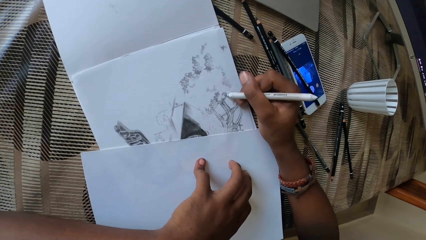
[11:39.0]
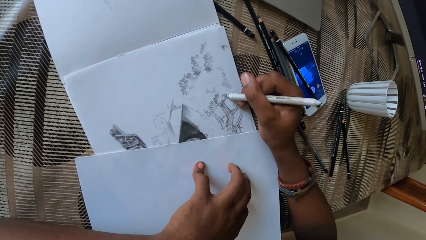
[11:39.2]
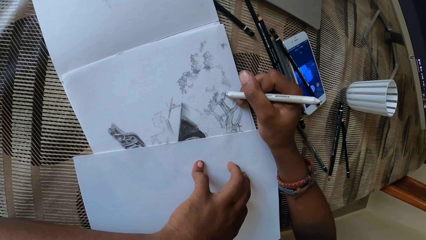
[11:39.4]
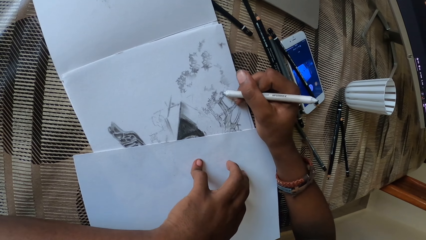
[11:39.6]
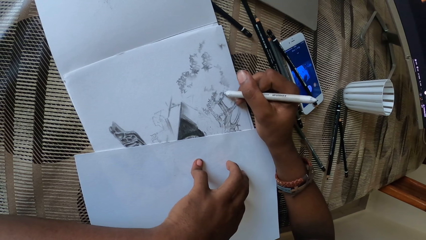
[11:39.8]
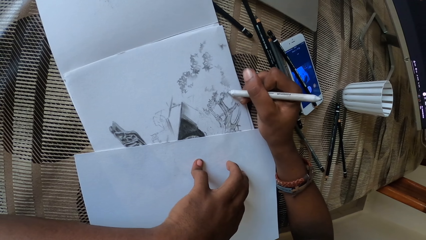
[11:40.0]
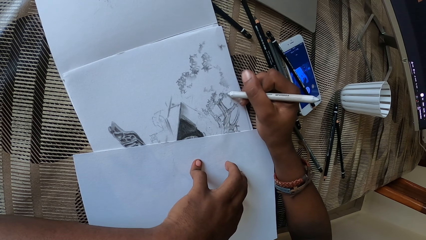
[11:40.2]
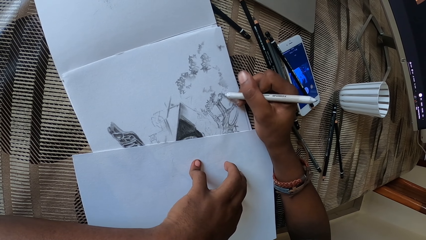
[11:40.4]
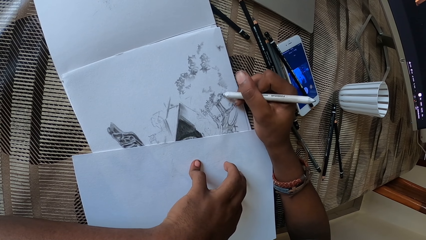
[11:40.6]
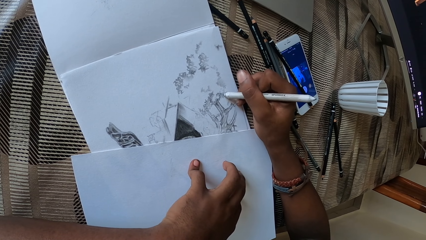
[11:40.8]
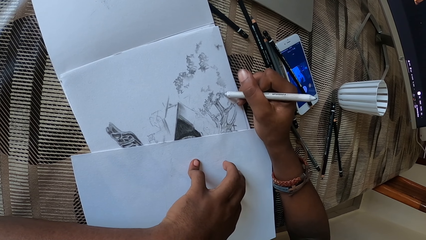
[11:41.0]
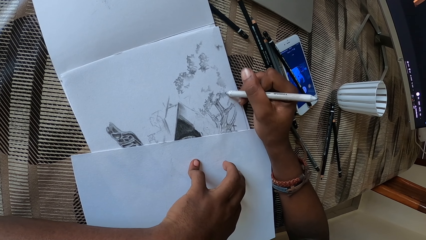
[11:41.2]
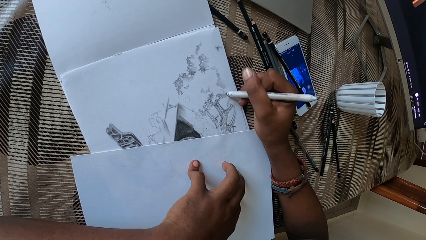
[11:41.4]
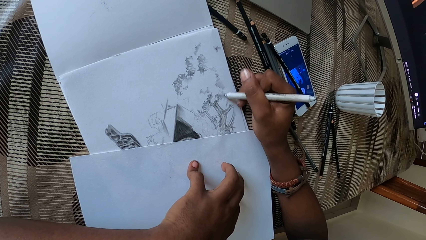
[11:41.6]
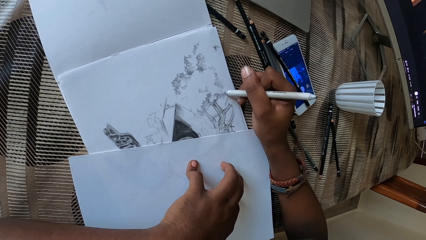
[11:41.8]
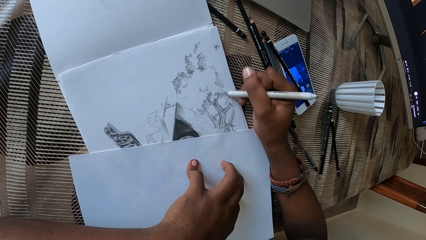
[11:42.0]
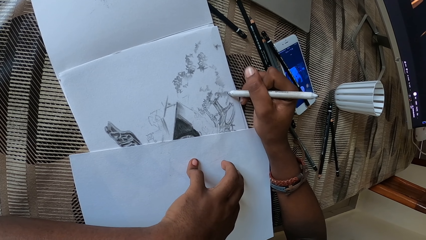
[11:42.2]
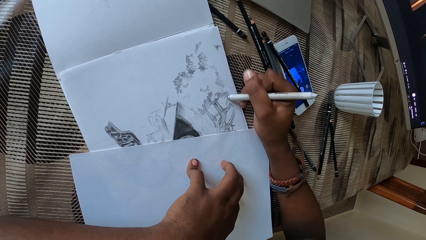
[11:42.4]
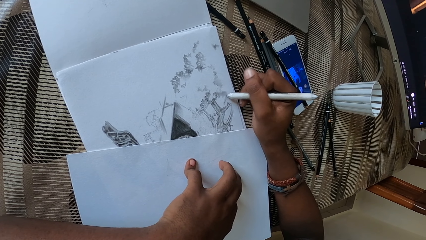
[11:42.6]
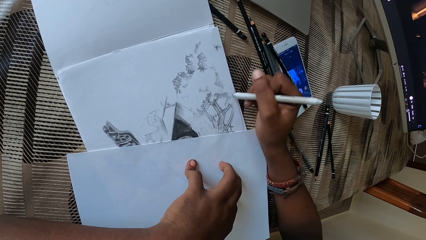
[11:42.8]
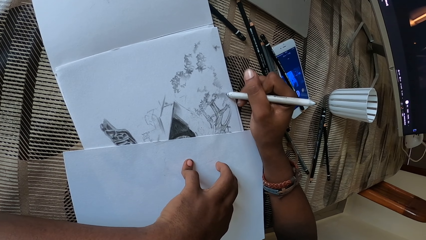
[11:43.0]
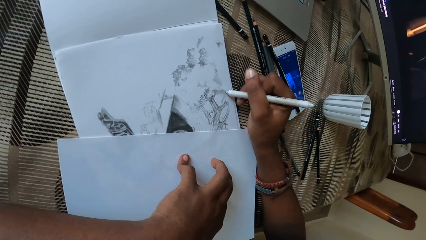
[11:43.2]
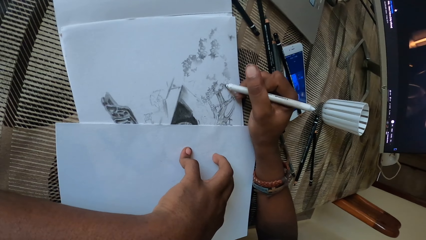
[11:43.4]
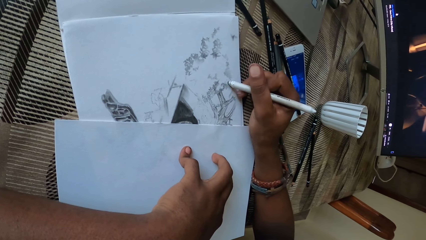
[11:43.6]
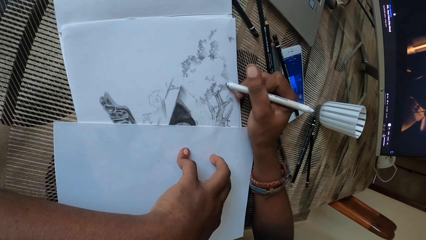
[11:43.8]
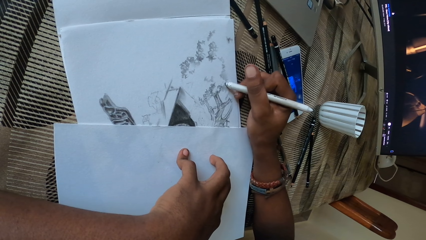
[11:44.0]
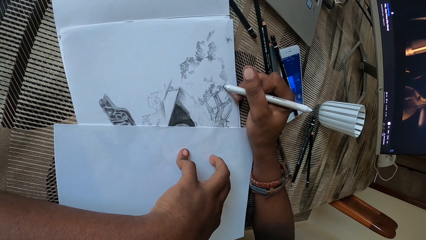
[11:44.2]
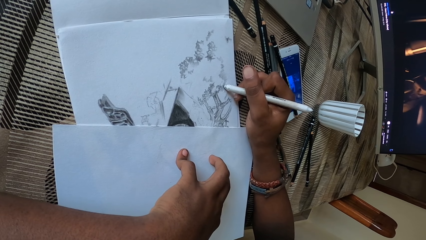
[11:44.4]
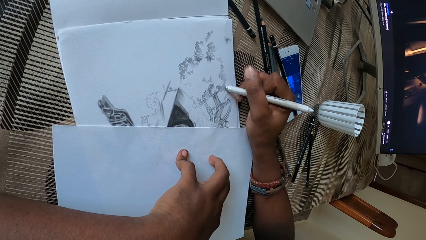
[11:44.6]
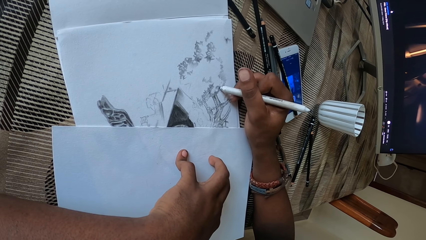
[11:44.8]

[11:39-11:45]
The camera wearer draws on the paper with the pen.

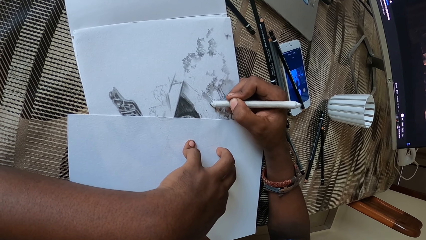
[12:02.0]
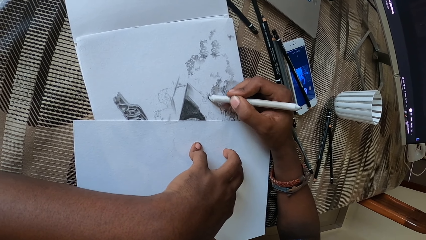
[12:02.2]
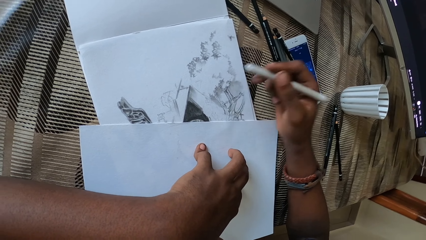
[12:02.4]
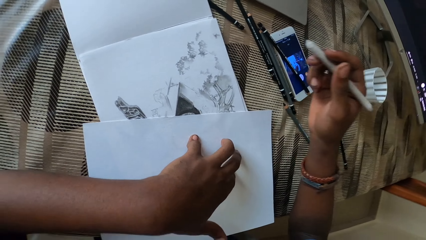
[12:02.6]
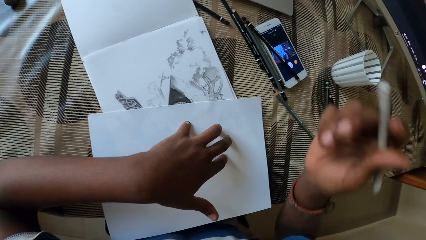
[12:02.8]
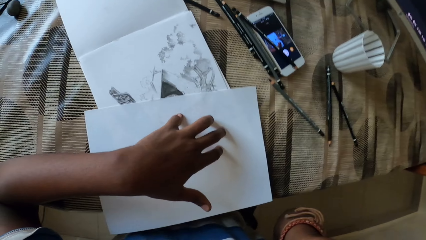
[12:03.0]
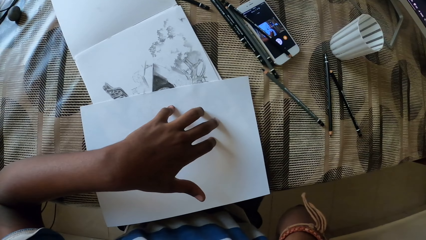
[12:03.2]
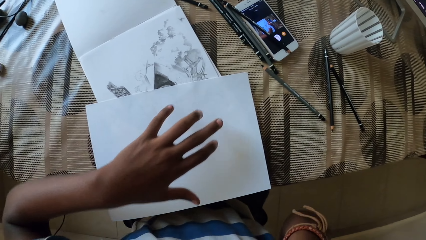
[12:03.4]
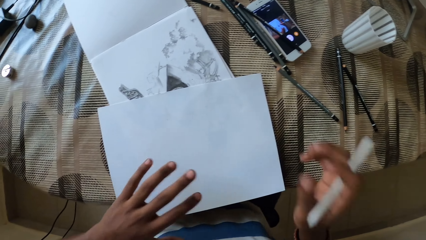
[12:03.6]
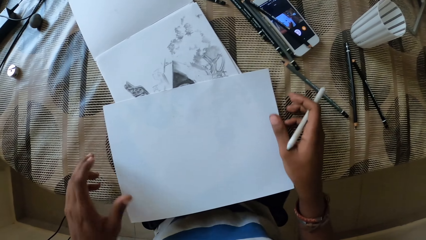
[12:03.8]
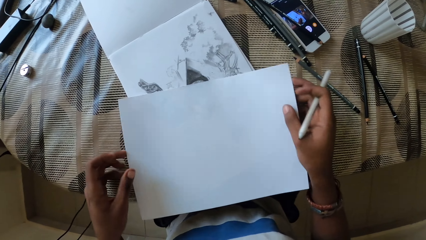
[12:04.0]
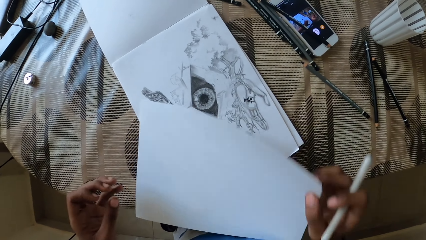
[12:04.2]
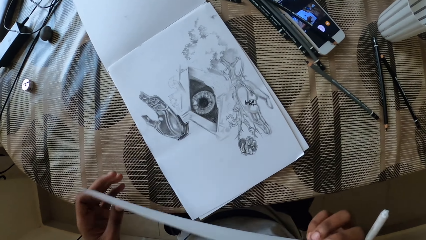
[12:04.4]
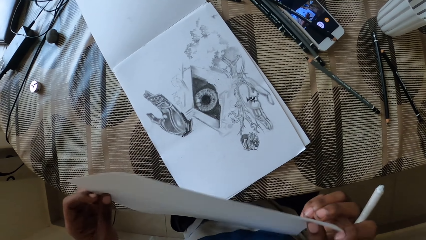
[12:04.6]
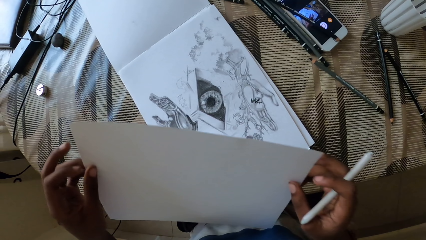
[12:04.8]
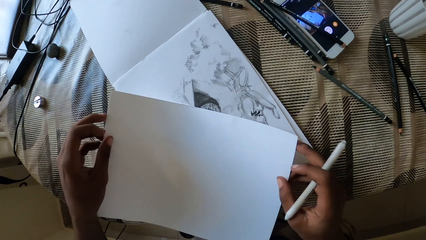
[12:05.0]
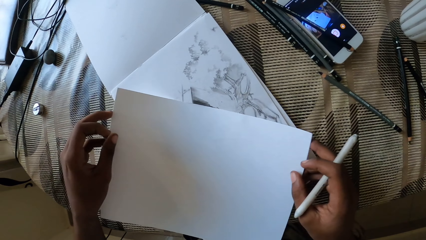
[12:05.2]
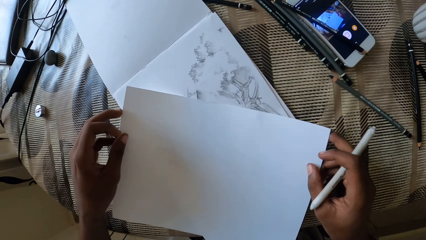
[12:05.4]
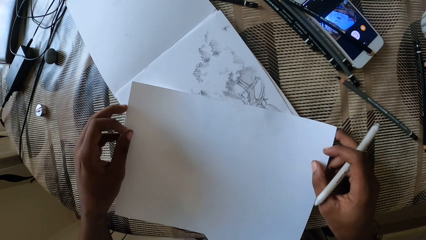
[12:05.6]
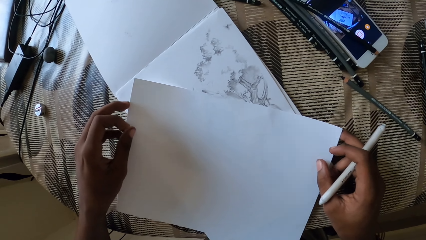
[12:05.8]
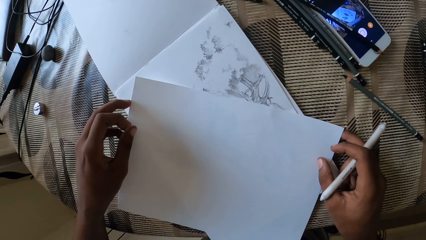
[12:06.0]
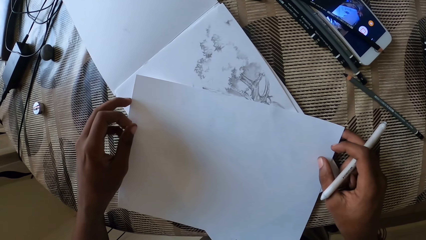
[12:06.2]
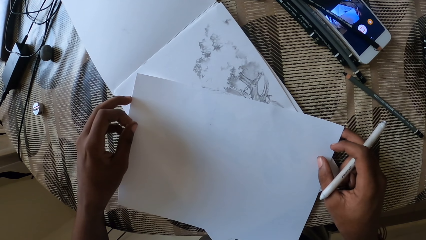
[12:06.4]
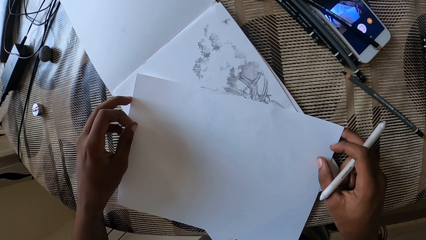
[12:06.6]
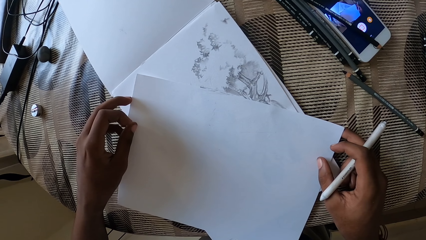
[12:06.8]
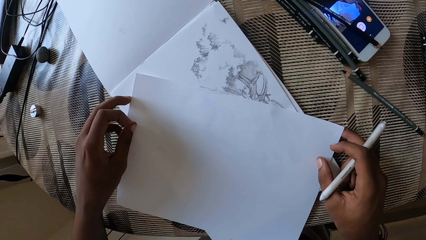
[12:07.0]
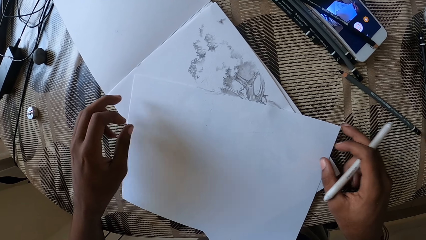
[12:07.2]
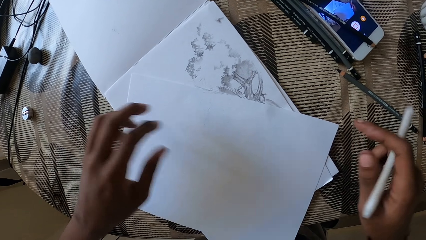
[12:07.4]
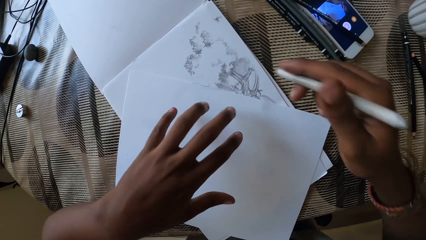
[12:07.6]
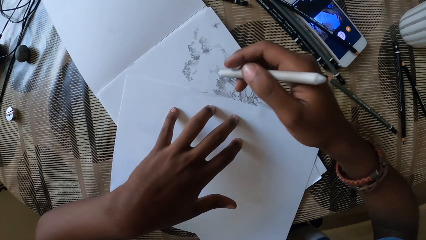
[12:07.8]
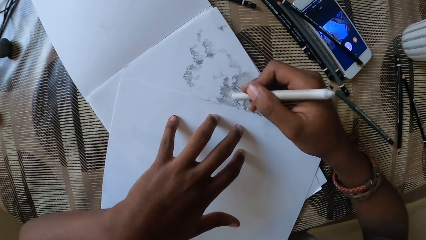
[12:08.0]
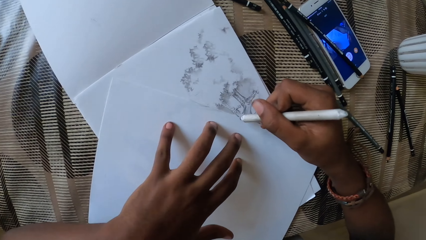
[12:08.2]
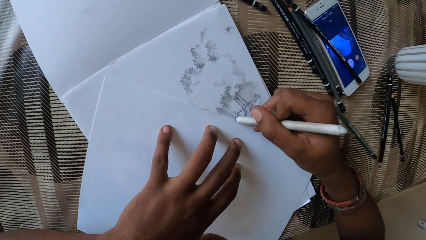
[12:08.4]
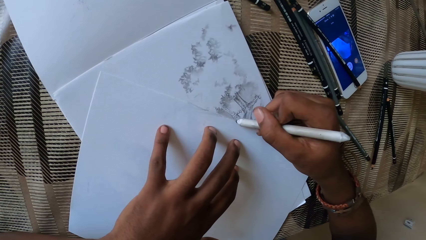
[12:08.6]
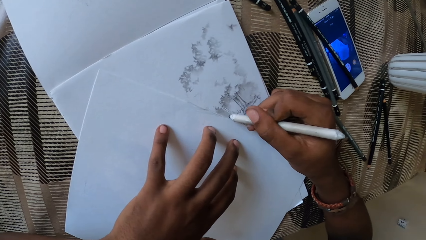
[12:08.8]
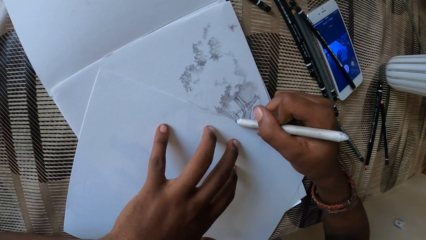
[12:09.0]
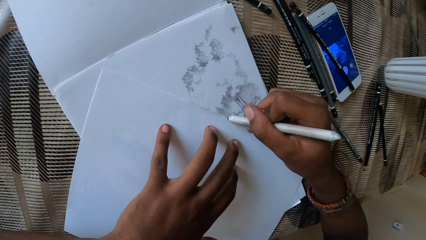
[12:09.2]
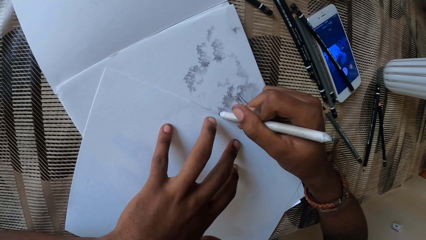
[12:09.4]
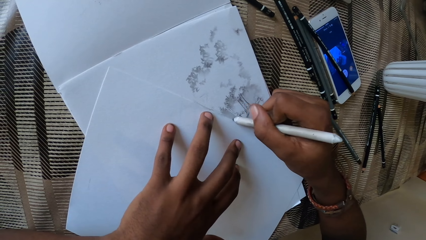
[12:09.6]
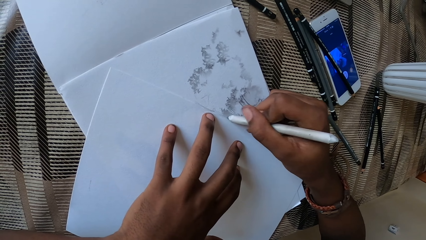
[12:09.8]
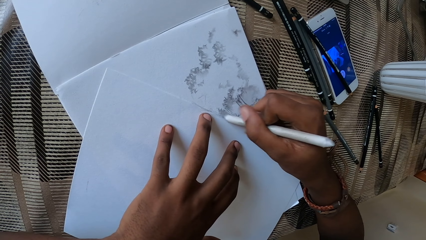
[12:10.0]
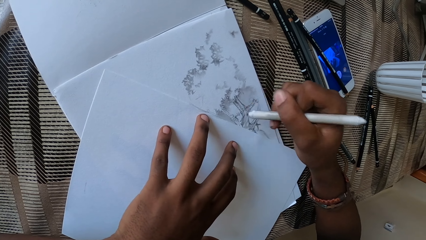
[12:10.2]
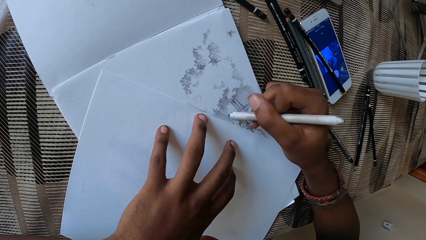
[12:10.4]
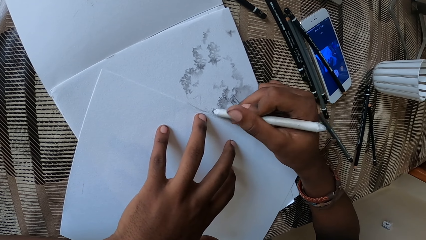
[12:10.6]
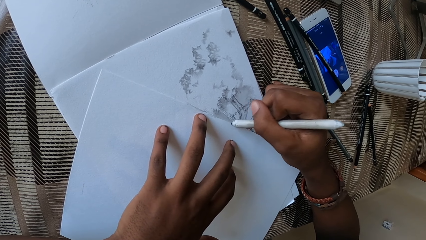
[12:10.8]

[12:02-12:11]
The camera wearer holds the paper with both hands. They drop the paper. They move the paper on the table. They hold the paper with the left hand. They draw on the paper.
